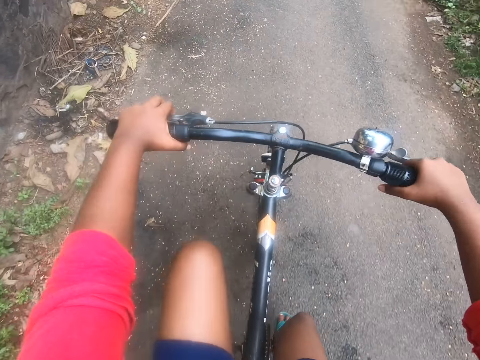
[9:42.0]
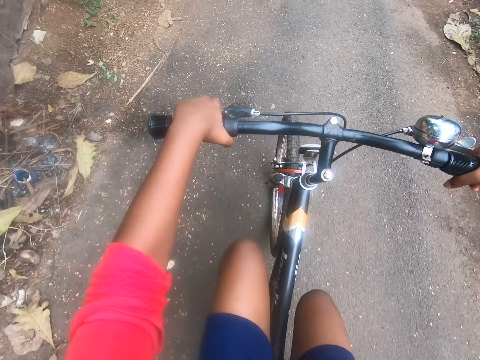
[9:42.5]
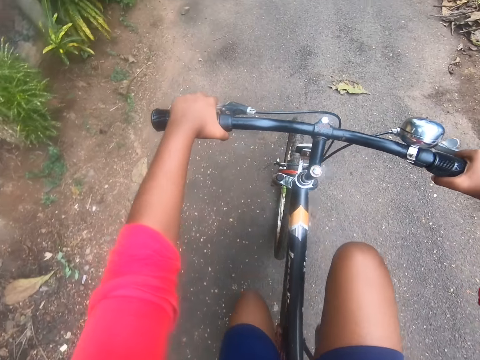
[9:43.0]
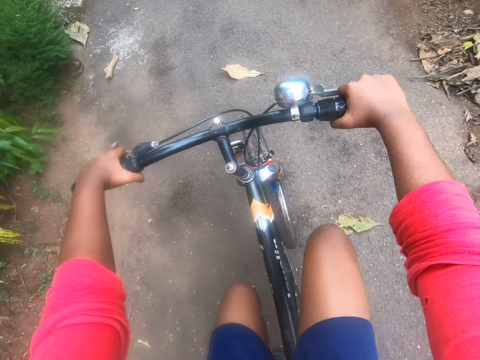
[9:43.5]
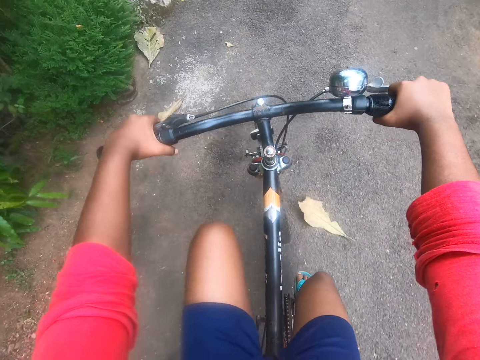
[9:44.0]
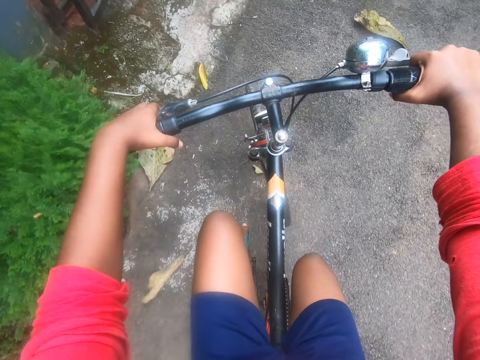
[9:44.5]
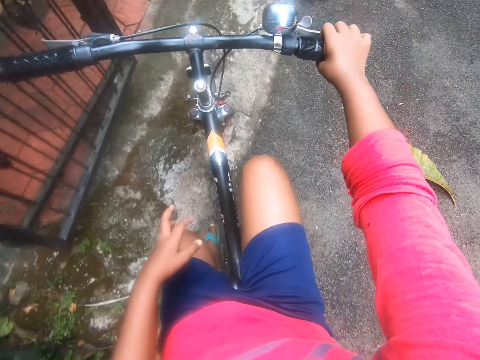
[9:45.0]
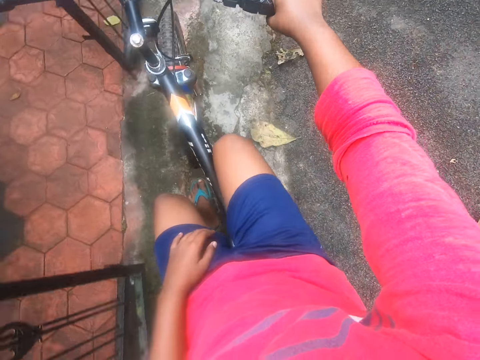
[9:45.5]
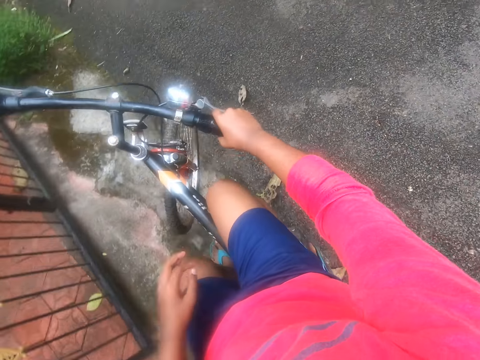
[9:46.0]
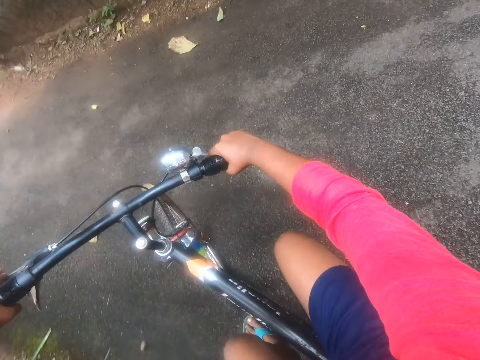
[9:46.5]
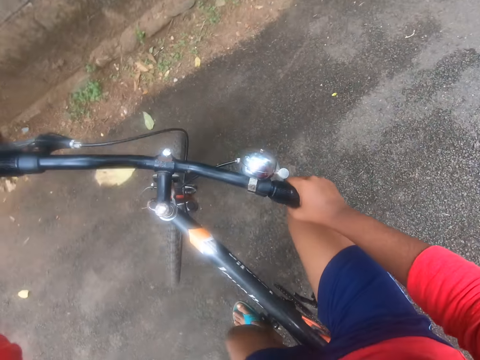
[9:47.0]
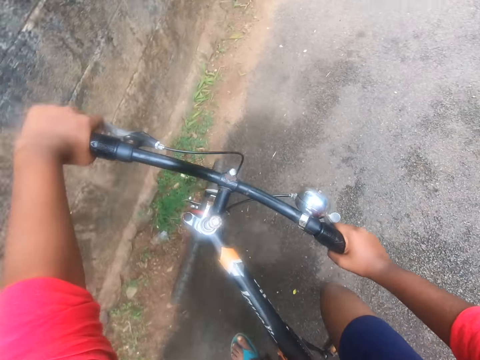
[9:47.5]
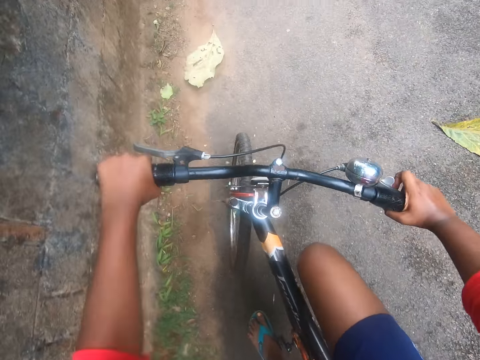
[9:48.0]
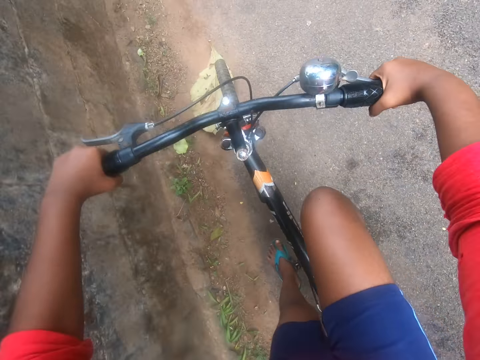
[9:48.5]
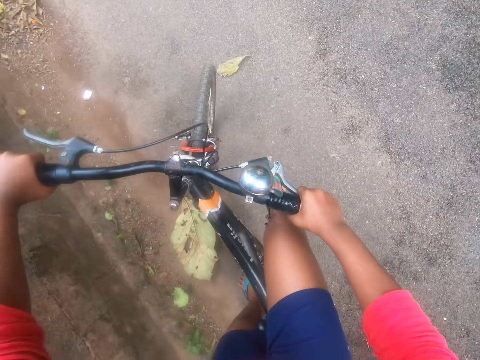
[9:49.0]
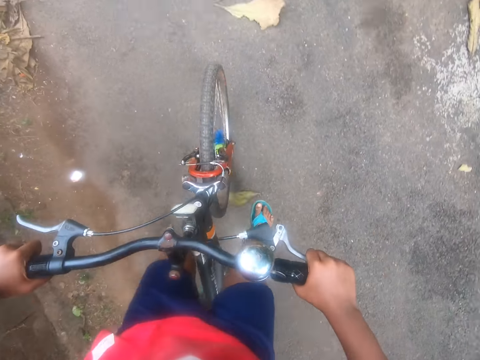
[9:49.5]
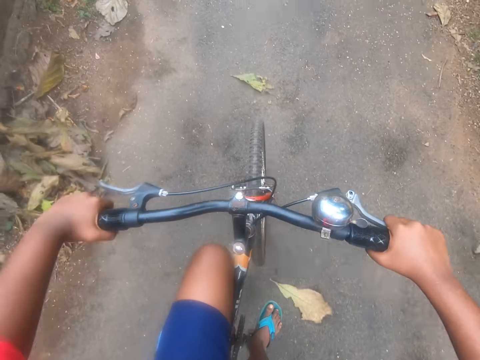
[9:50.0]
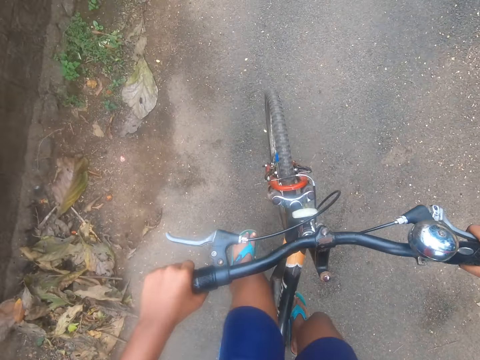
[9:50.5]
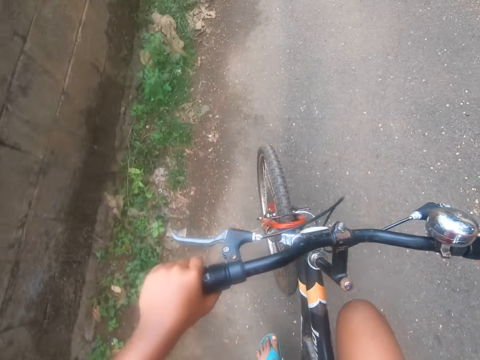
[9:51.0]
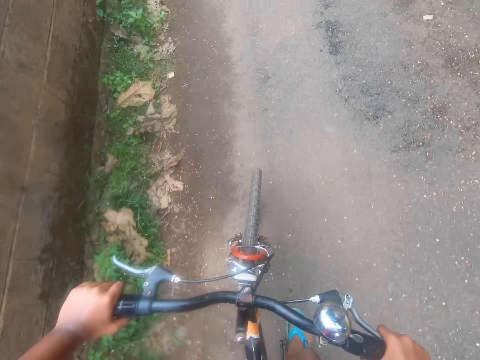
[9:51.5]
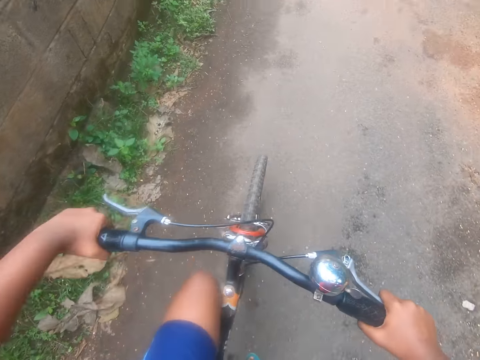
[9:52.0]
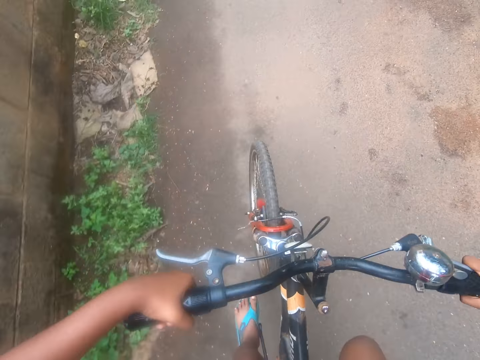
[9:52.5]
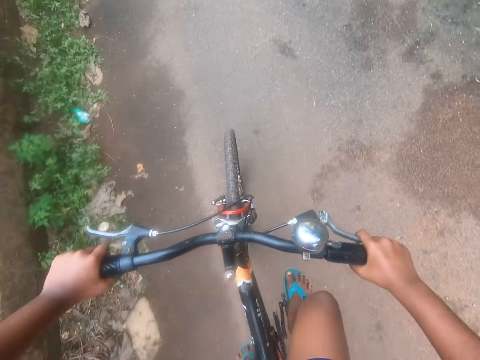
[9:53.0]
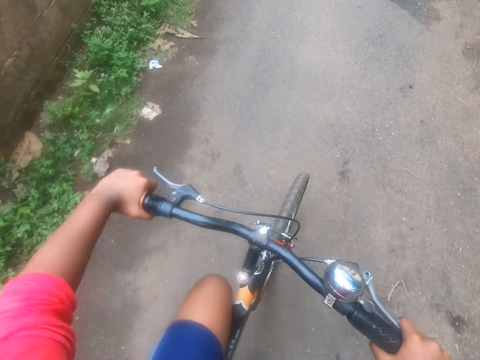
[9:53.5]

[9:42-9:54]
The camera wearer returns his left hand to the wheel handle. He turns back on the street with the bicycle. He continues riding the bicycle on the street.

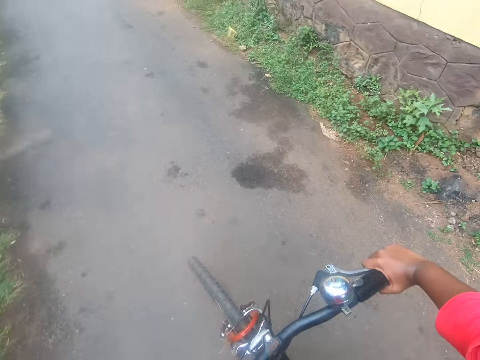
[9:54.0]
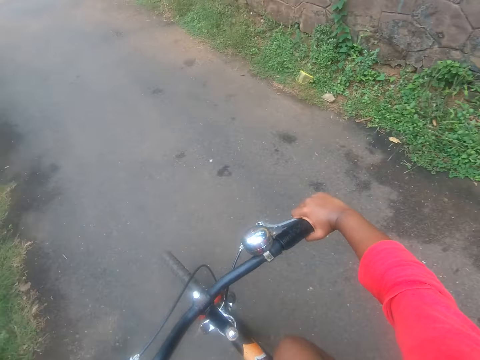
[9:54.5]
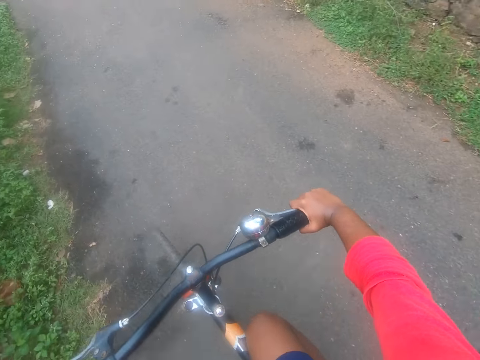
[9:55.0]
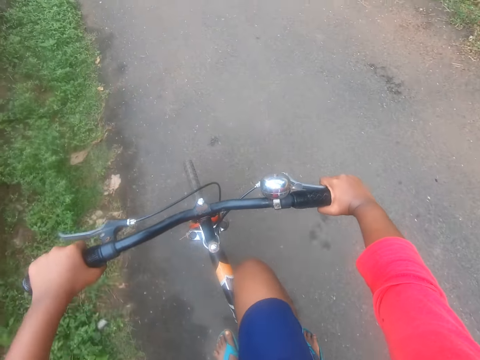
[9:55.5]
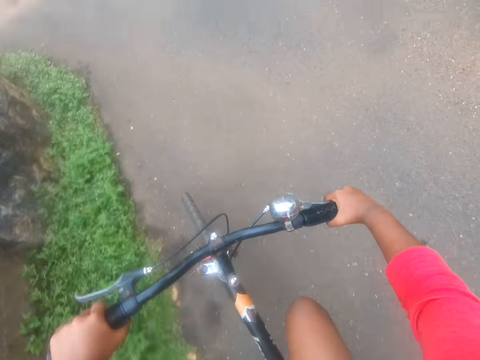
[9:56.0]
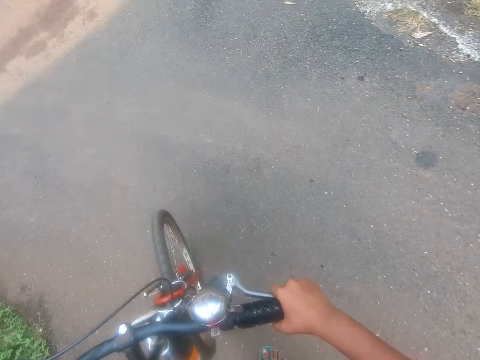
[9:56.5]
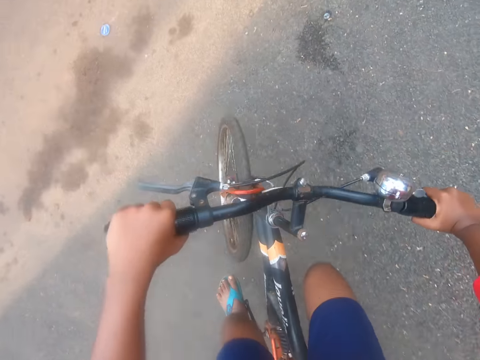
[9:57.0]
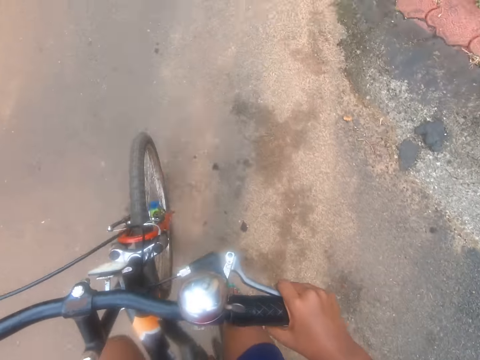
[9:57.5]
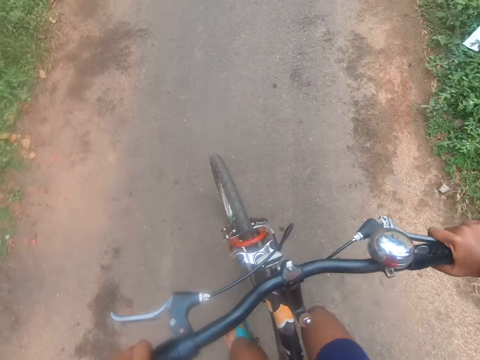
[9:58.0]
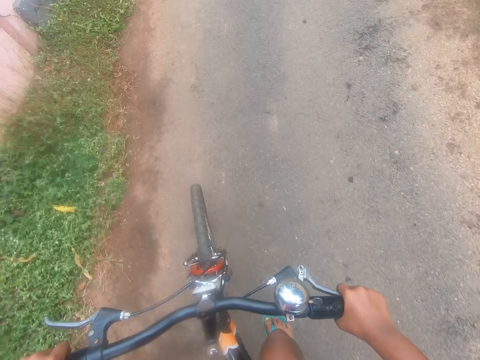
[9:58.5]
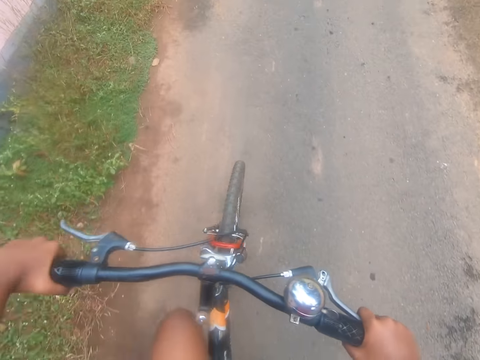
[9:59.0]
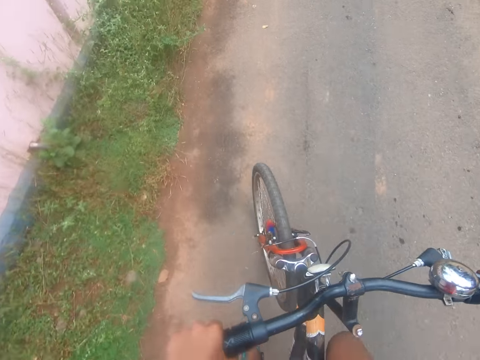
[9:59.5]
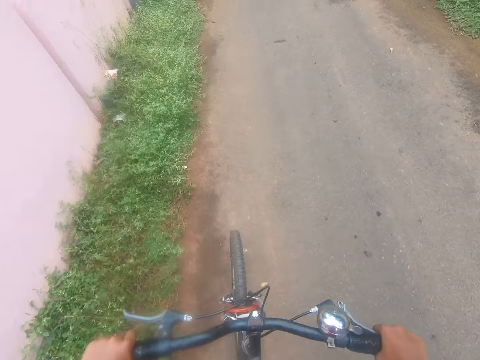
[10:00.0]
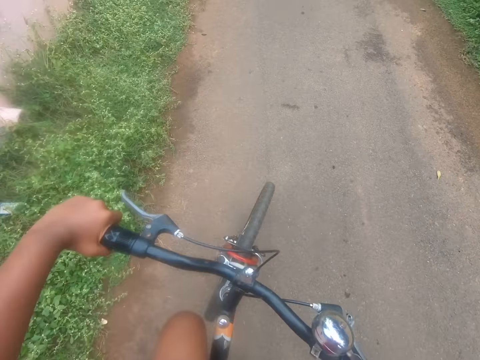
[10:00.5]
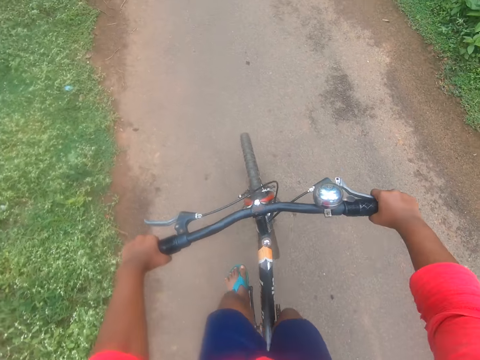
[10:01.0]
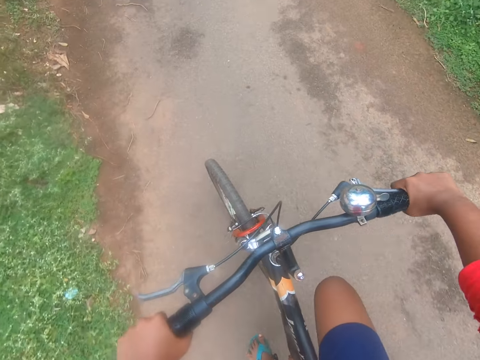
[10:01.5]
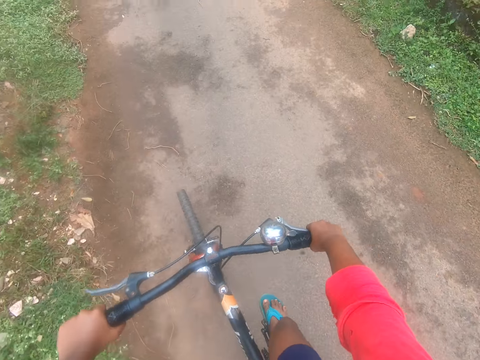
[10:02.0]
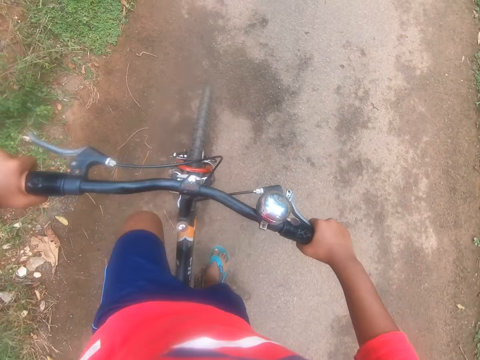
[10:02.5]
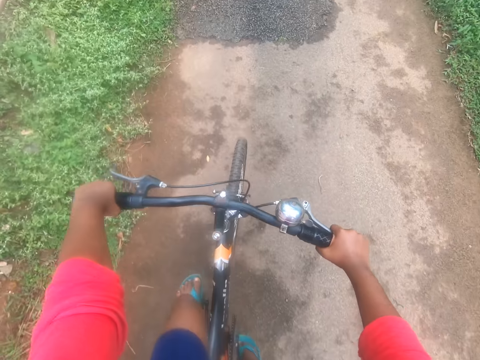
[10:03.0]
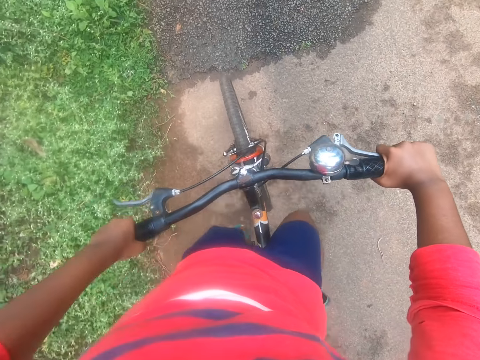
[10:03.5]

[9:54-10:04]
The camera wearer turns right into another street. They continue riding the bicycle on the street.

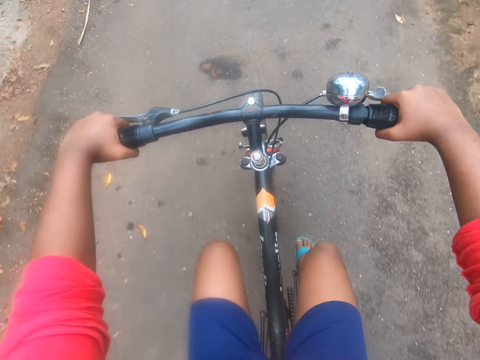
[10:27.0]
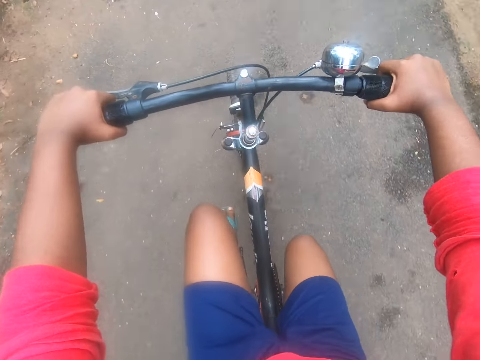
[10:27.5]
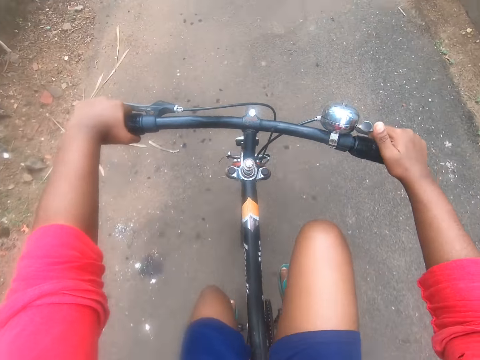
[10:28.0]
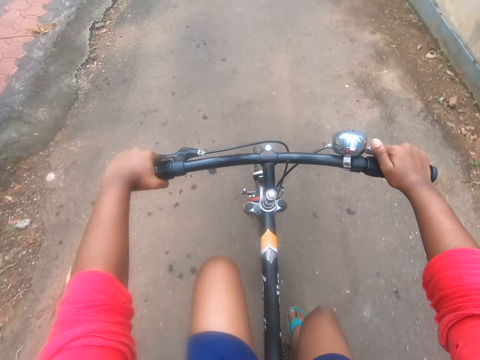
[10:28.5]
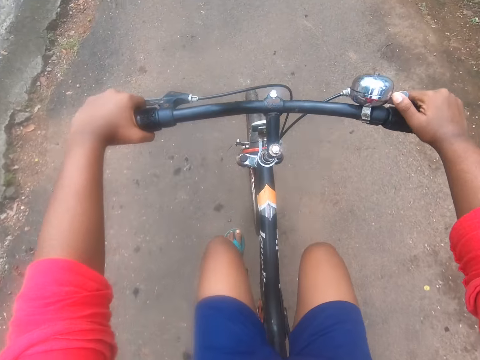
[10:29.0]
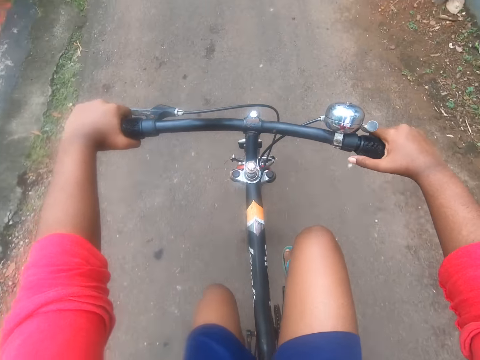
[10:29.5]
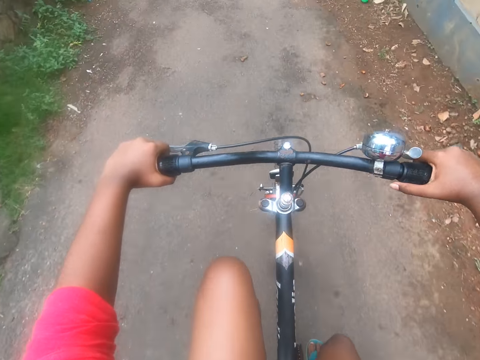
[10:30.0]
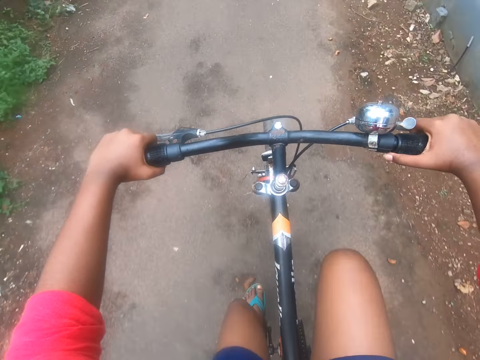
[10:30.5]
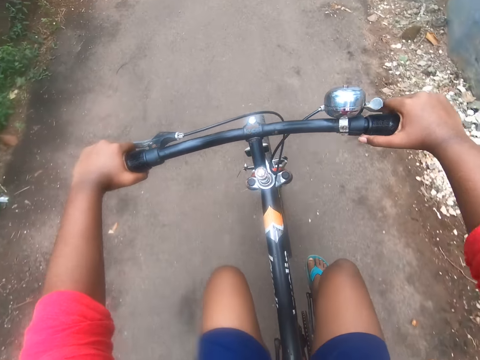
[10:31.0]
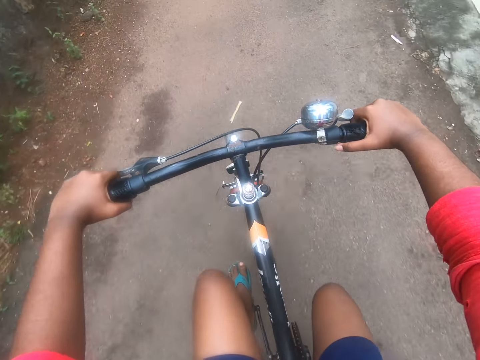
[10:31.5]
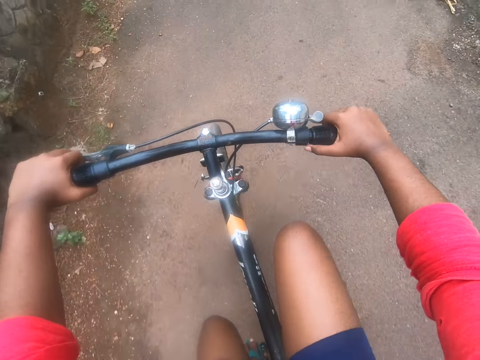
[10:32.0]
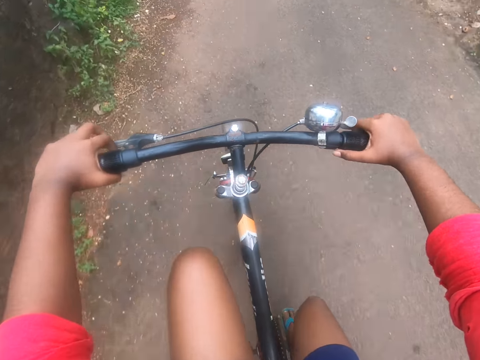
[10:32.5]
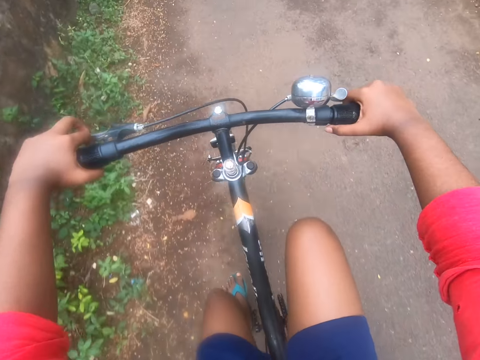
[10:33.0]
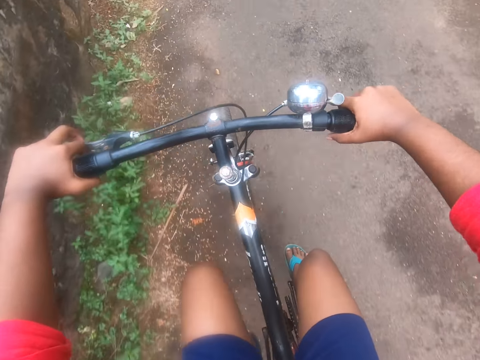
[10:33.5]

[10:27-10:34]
The camera wearer rings the bell of the bicycle. They ride the bicycle. They talk to some people on the street.
